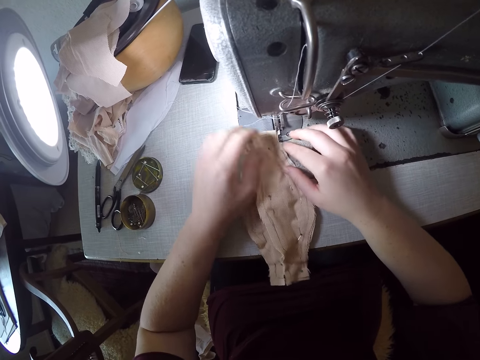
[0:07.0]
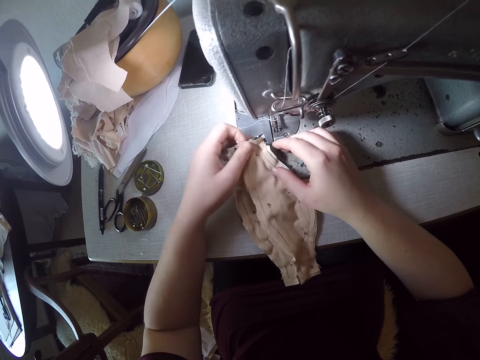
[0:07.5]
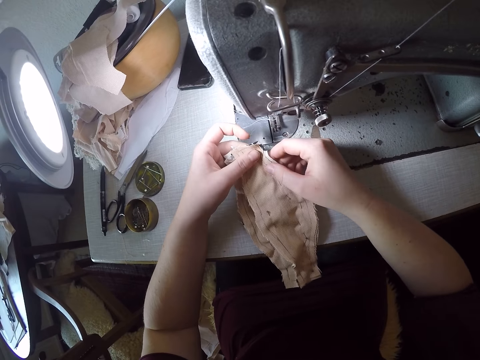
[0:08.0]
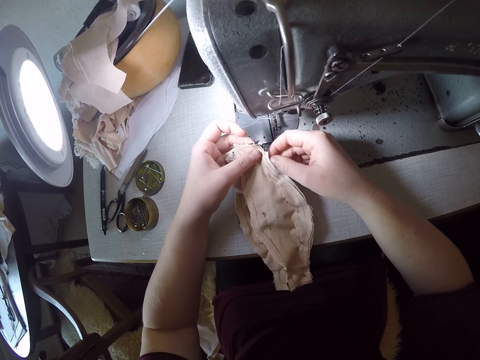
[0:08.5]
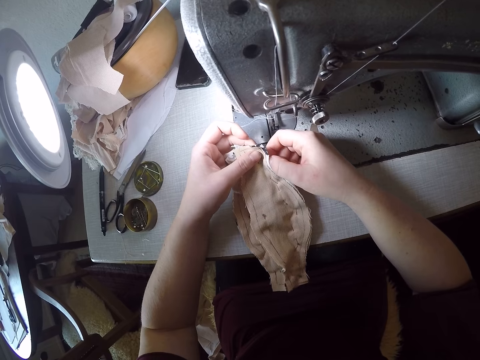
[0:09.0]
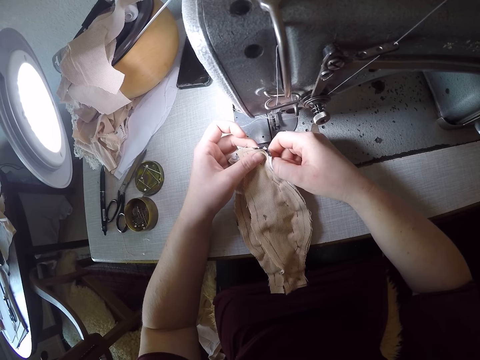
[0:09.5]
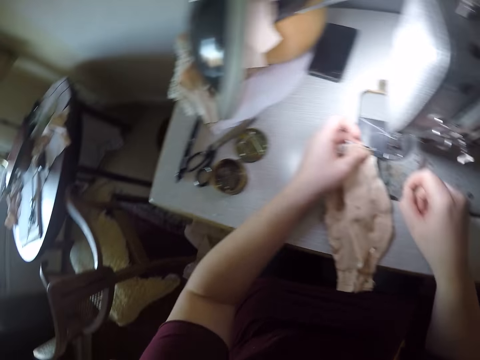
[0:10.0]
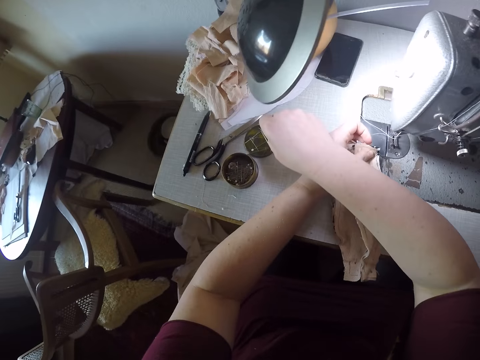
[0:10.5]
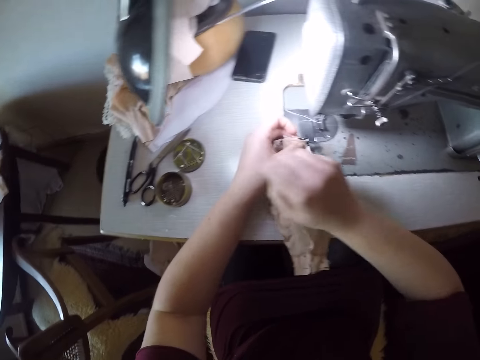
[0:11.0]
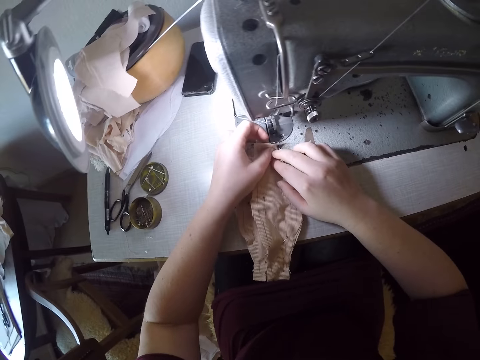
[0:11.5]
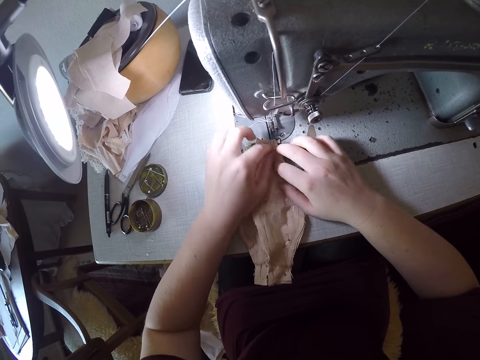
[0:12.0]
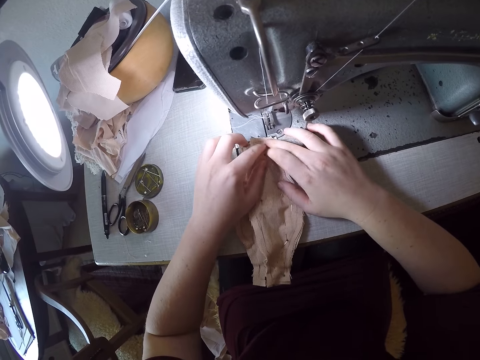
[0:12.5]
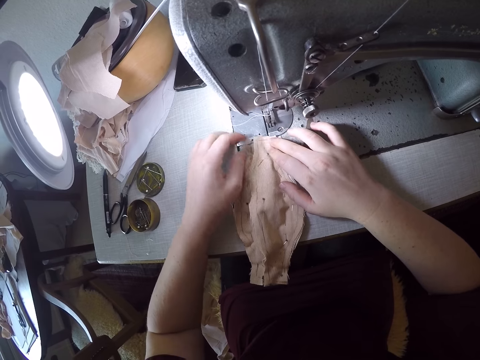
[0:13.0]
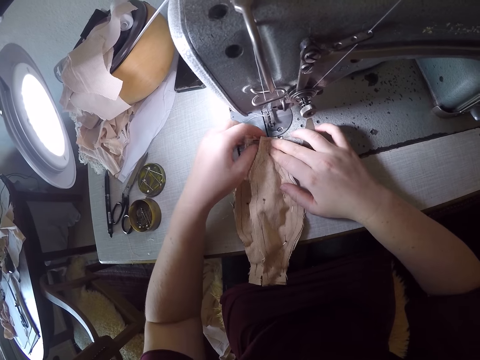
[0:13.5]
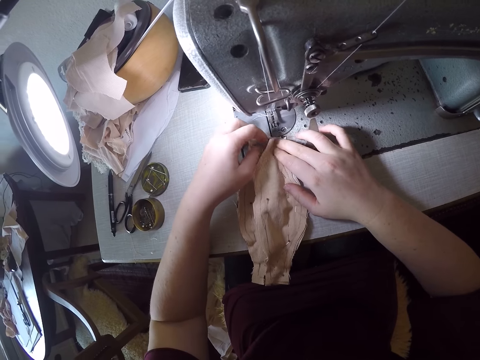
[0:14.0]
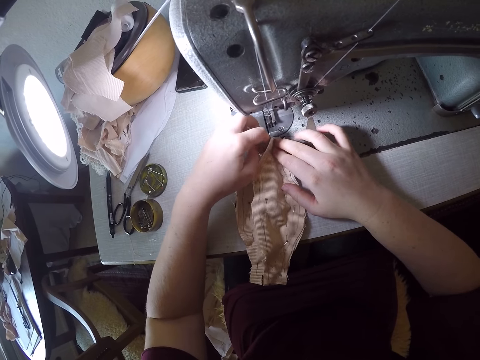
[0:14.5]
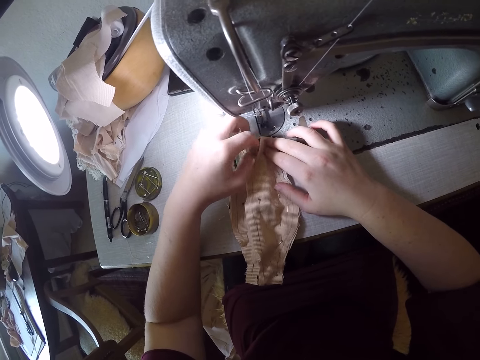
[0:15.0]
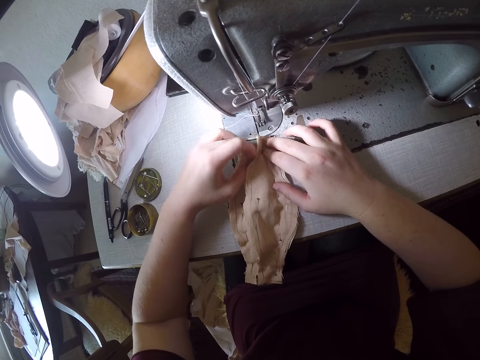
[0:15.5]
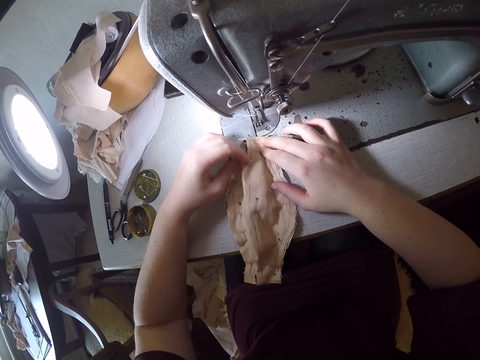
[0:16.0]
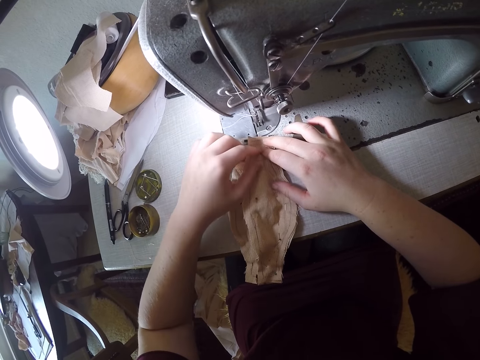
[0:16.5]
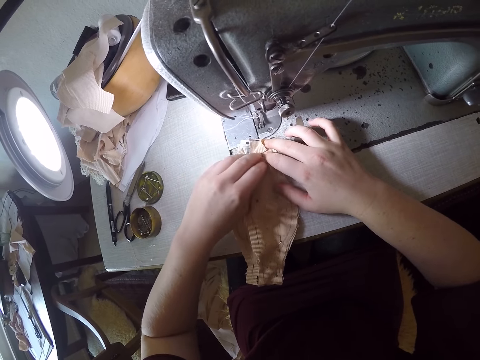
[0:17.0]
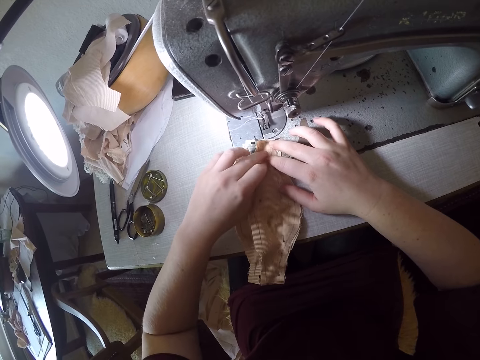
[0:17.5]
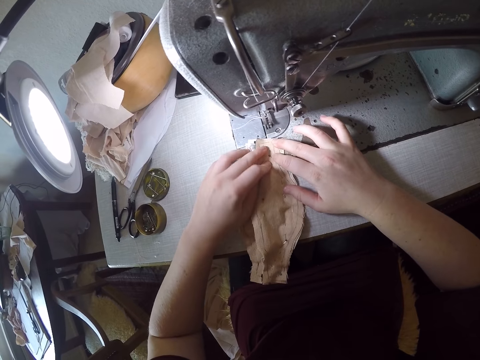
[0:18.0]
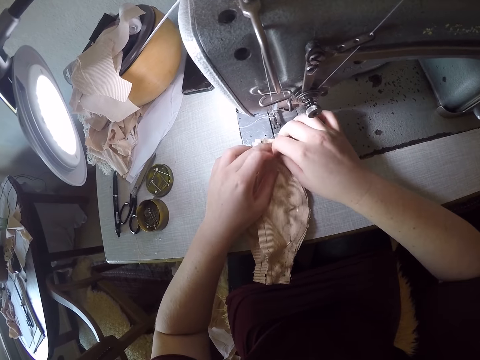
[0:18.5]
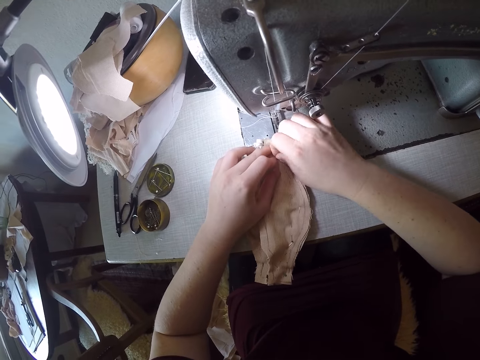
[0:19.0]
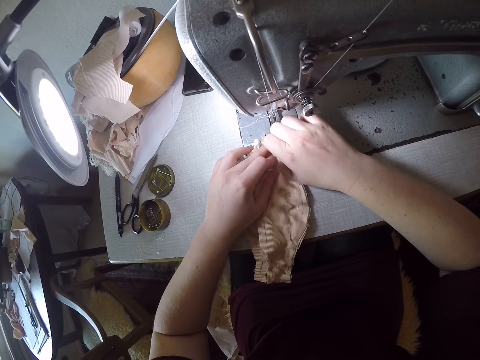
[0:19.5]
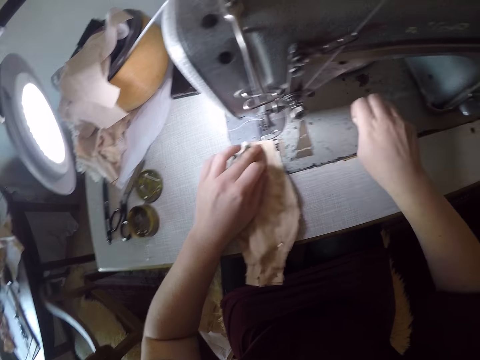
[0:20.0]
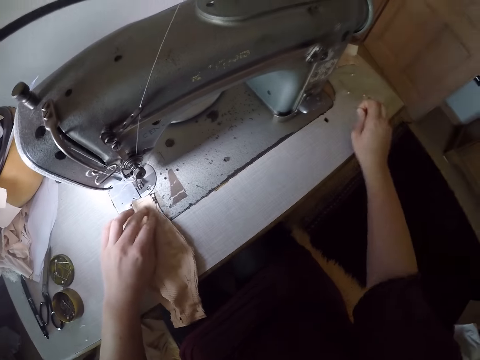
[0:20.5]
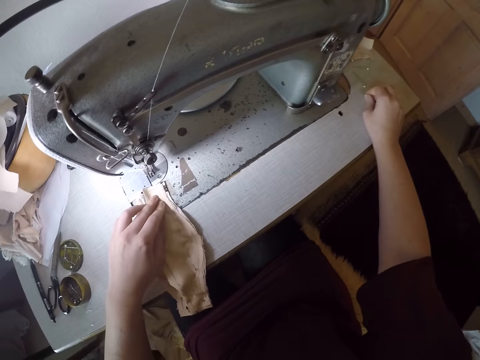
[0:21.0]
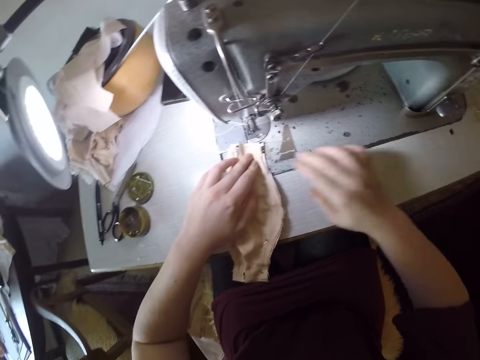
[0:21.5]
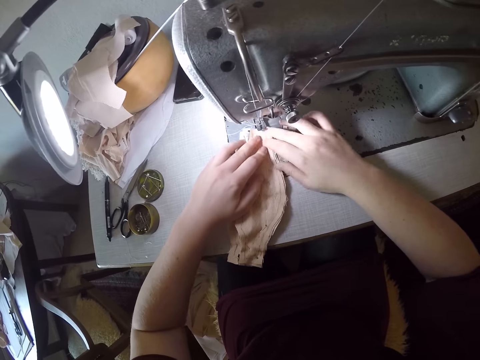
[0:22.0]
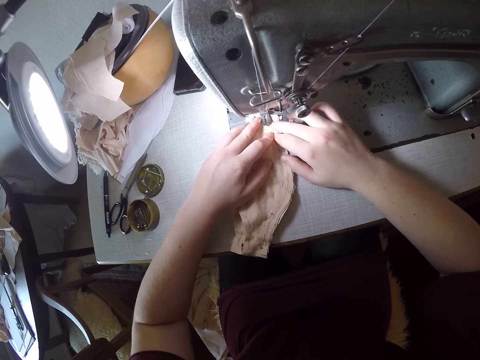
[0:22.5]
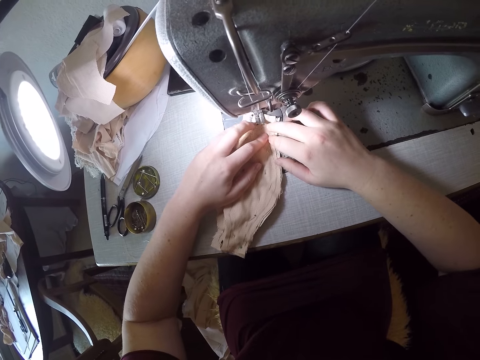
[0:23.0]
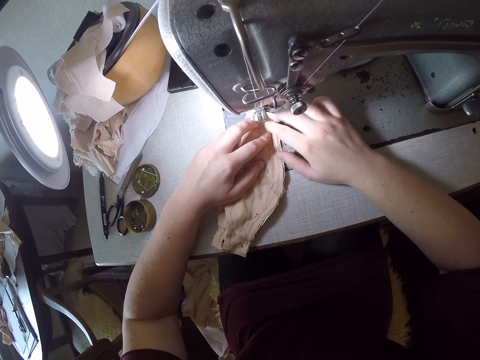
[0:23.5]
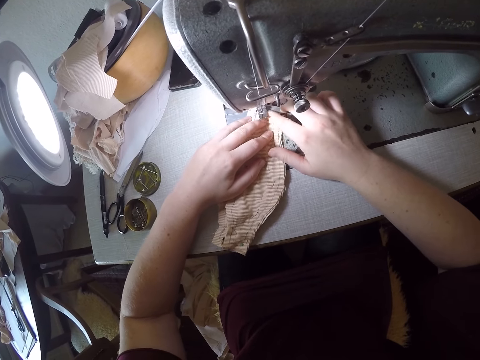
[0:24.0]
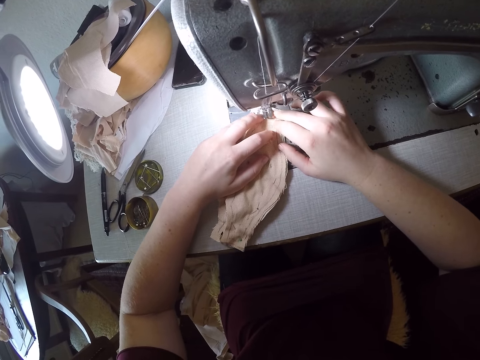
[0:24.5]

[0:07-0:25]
The camera wearer examines the material. They touch the cloth. They drop a pin in the container. They take a pin. They examine the material. They pin the cloth. They remove a pin from the material. They drop the pin on the table. They put the cloth under the presser foot. They arrange the material under the sewing machine.

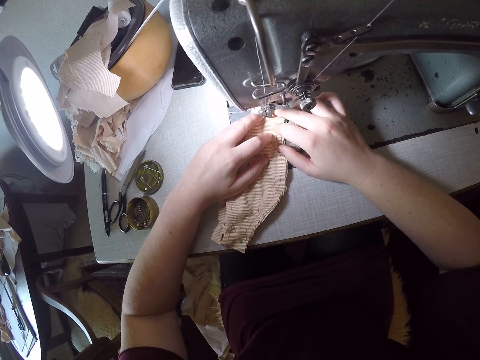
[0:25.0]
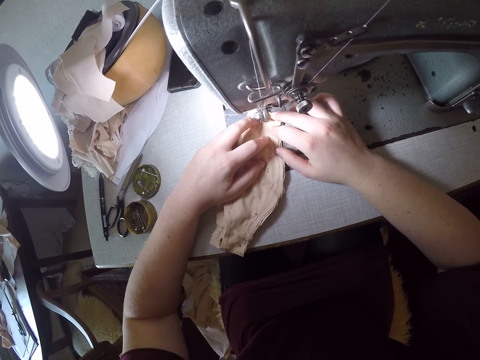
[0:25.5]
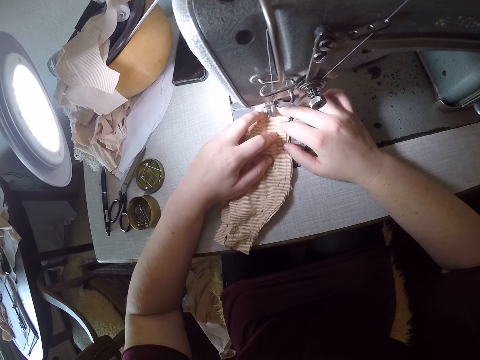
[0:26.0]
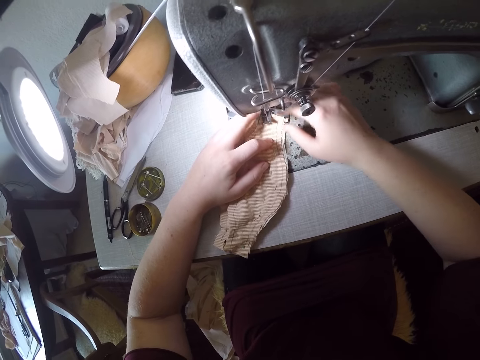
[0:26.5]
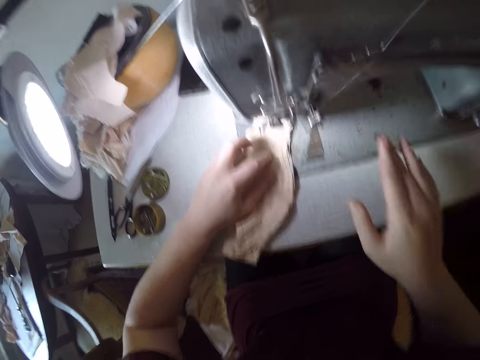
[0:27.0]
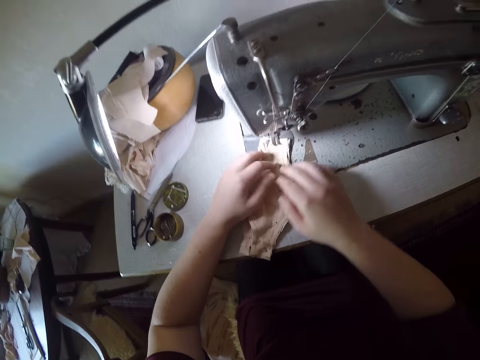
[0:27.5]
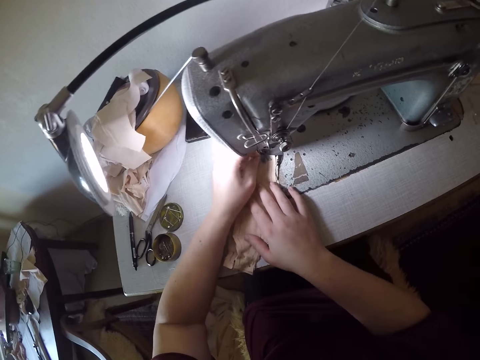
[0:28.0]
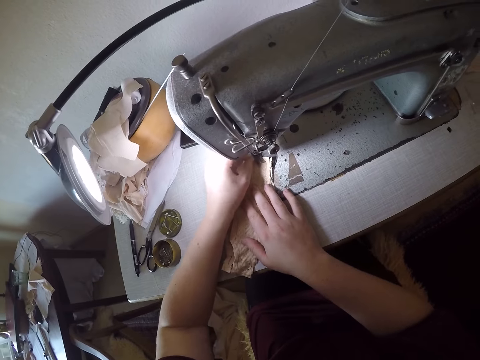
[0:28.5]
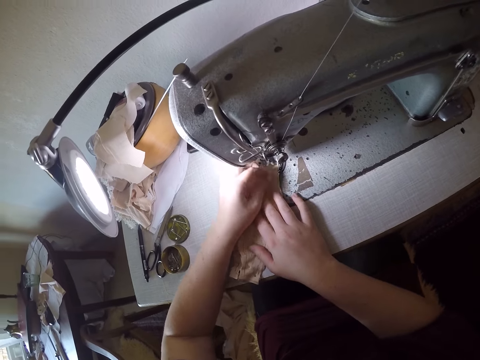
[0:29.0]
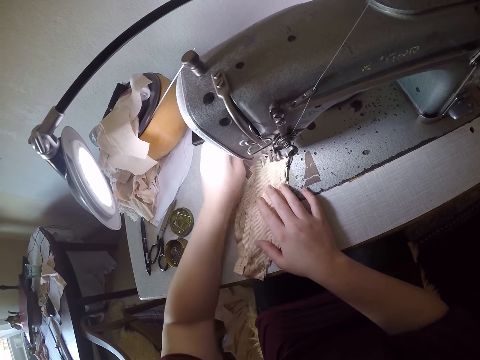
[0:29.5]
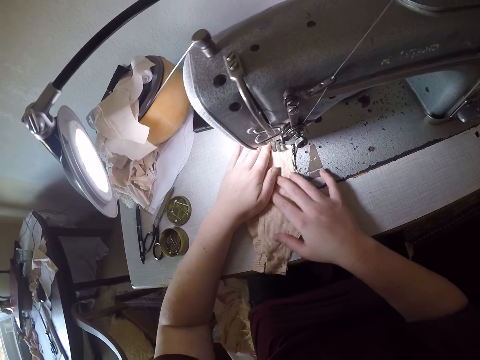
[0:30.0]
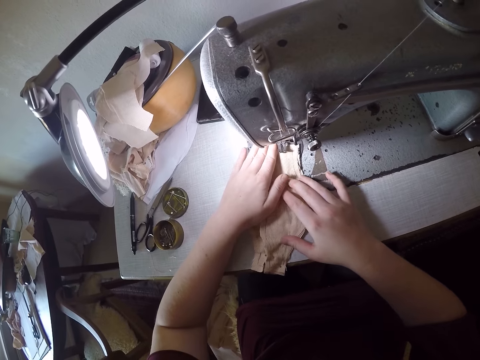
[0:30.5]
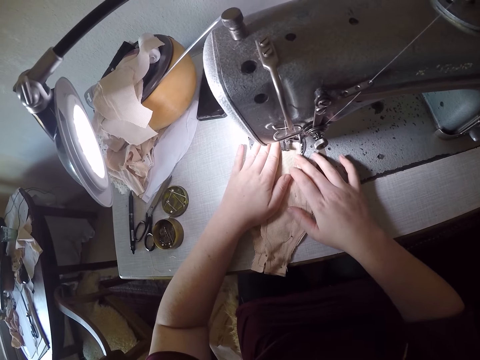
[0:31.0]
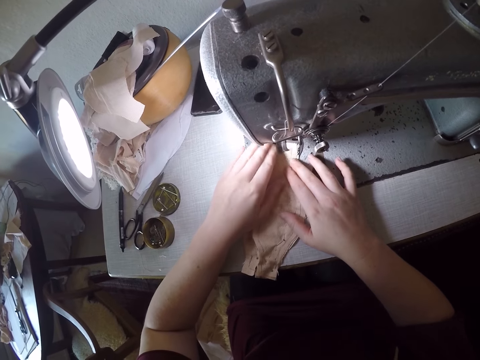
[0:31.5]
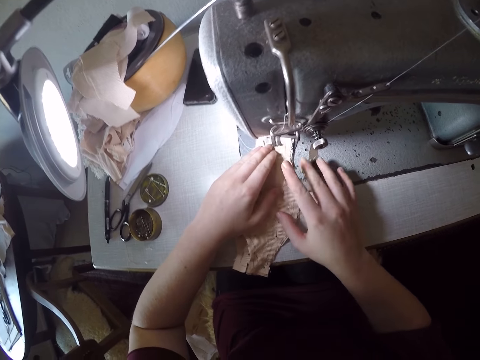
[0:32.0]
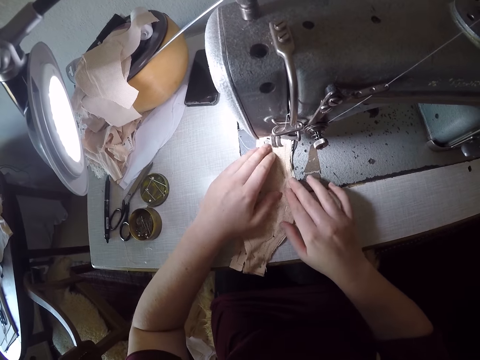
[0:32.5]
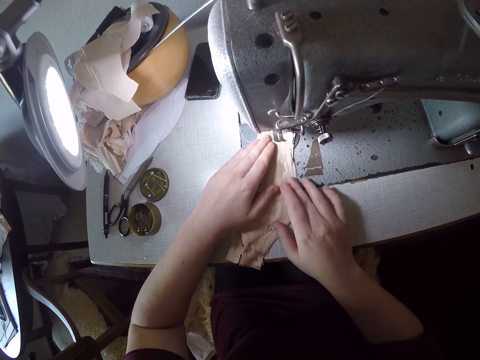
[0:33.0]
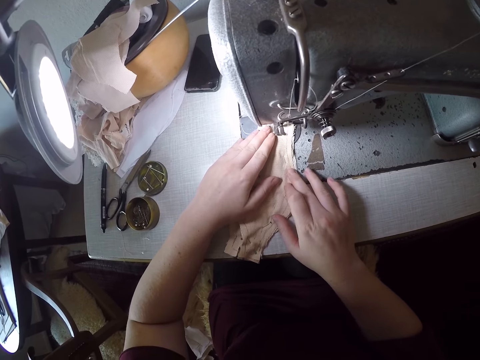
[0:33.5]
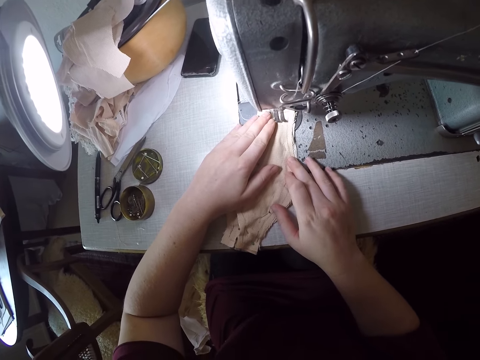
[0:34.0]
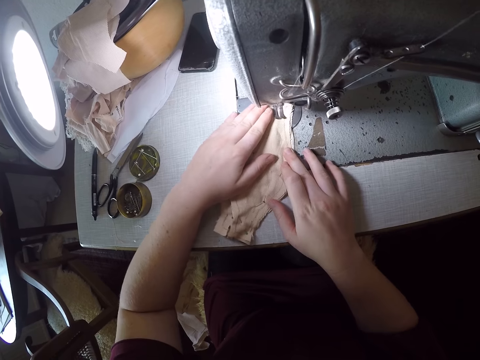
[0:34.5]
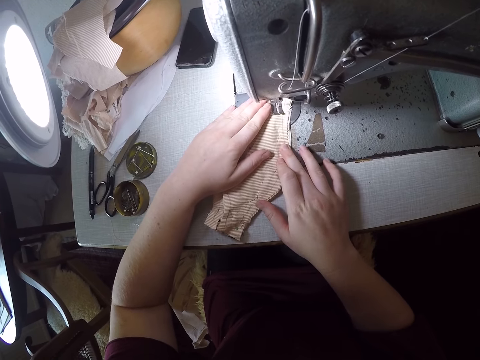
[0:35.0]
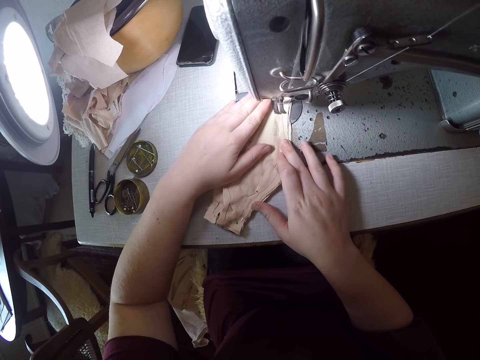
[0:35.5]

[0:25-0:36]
The camera wearer moves the hand fast. They put the cloth under the presser foot. They sew the cloth.
